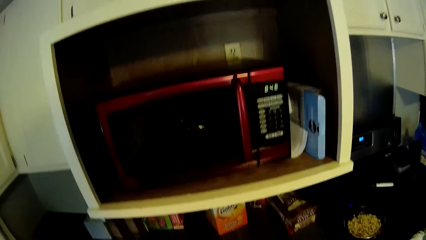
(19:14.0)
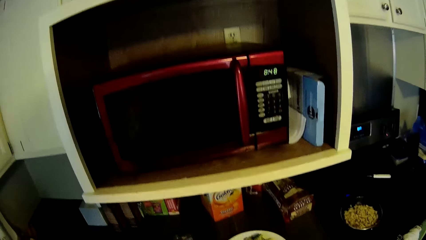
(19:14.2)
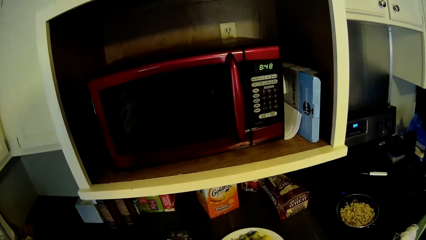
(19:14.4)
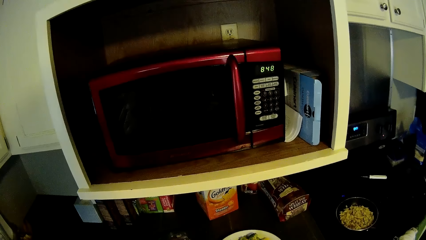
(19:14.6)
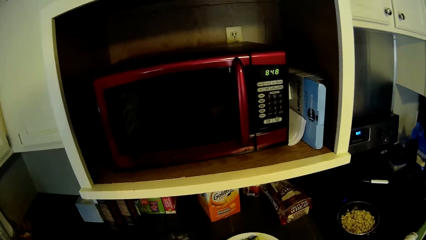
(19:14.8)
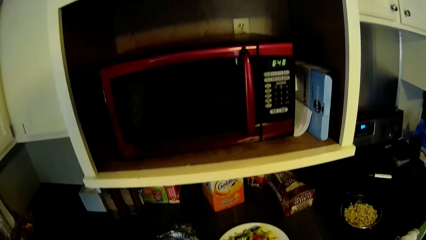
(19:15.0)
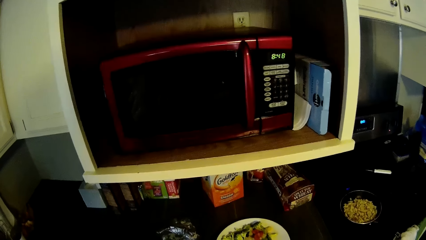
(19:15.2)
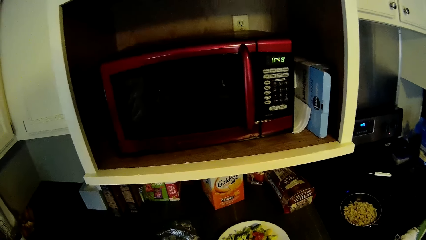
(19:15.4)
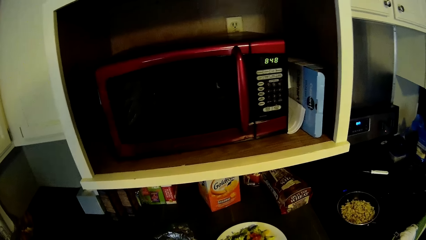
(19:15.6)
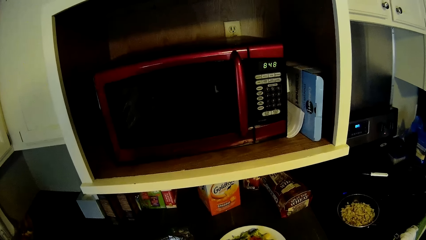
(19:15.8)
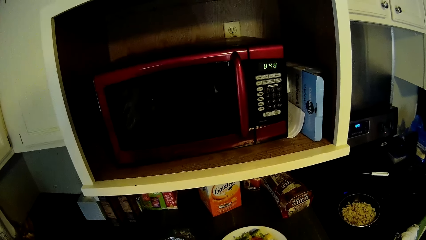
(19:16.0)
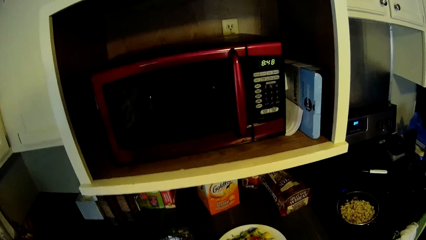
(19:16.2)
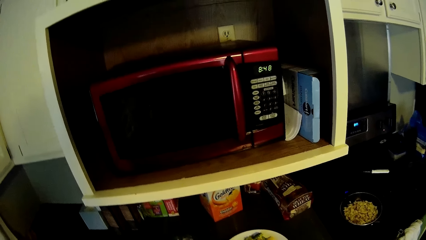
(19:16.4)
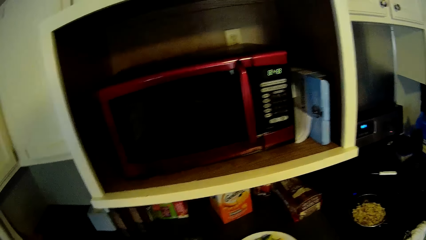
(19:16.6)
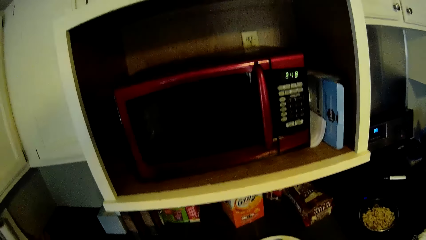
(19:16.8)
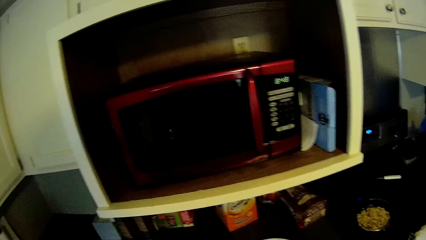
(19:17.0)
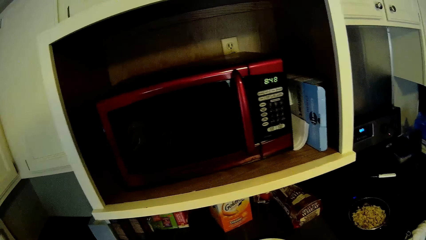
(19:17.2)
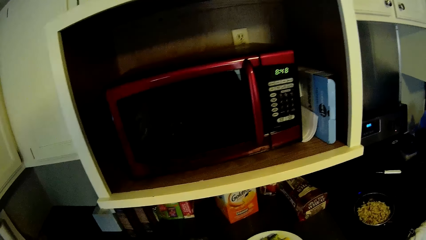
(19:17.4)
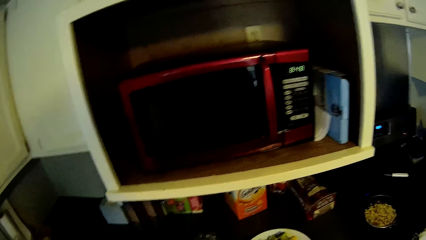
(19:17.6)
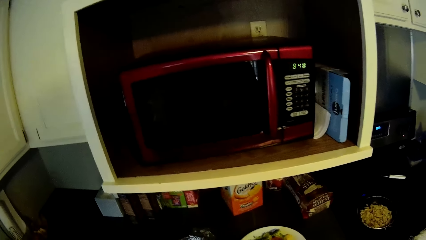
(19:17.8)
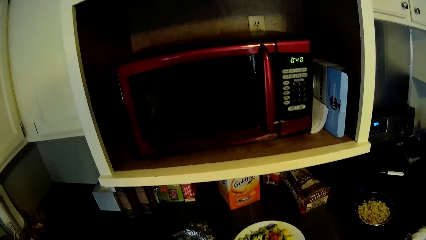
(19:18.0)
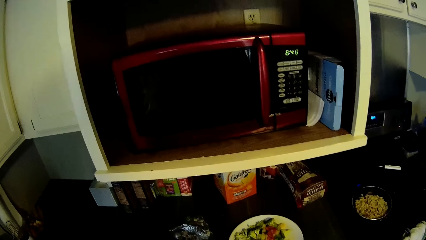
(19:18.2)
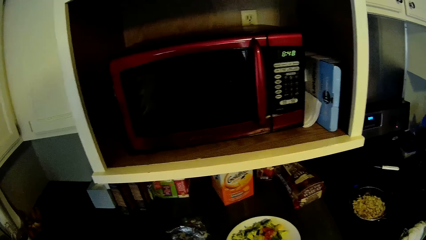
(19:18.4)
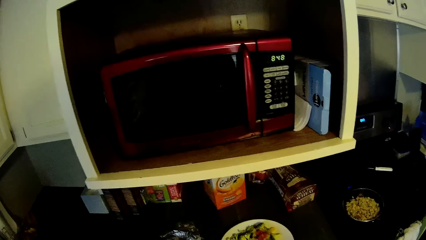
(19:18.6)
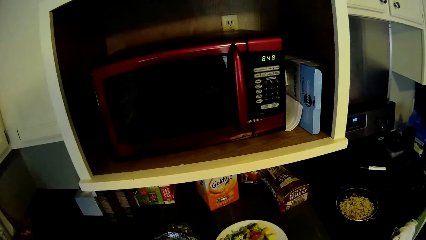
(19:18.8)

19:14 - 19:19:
The camera wearer looks around.

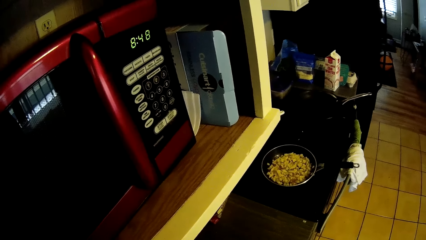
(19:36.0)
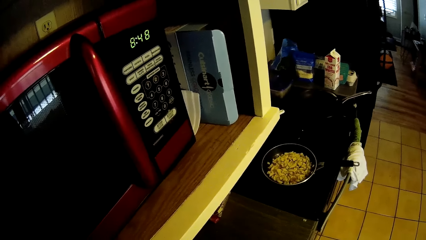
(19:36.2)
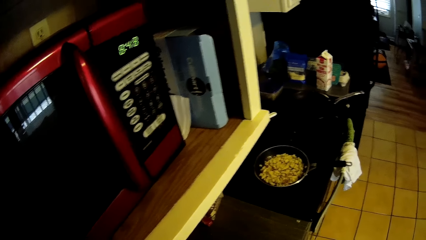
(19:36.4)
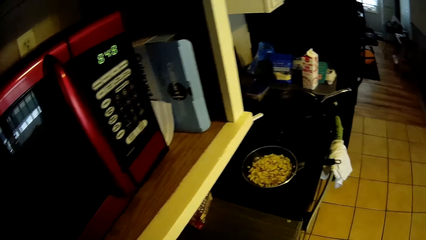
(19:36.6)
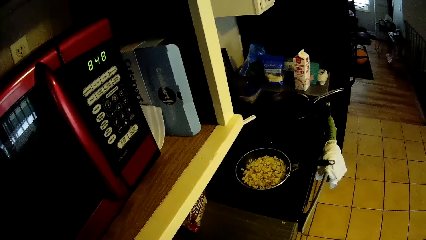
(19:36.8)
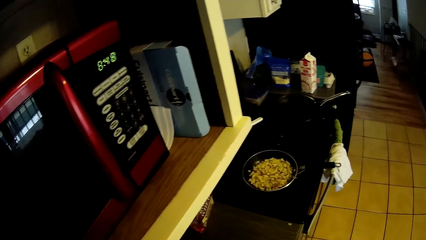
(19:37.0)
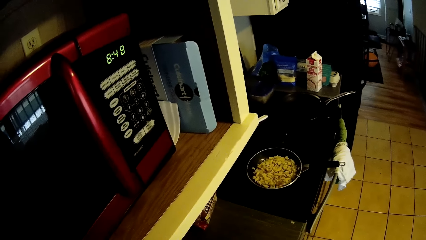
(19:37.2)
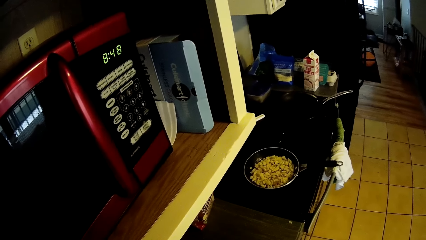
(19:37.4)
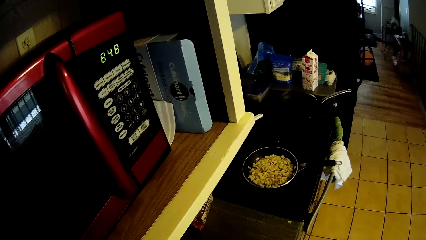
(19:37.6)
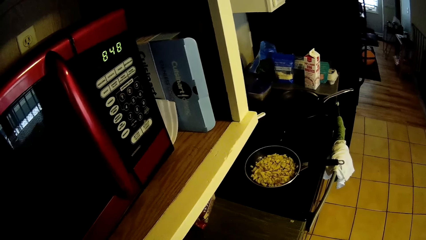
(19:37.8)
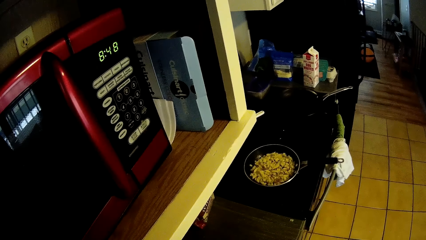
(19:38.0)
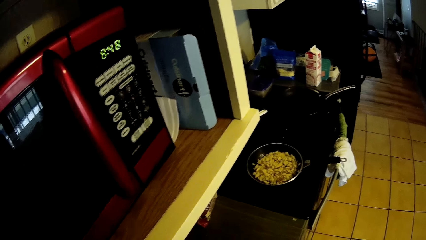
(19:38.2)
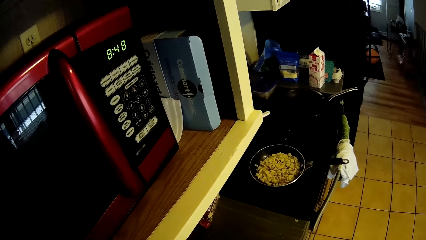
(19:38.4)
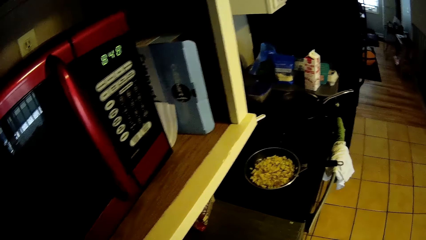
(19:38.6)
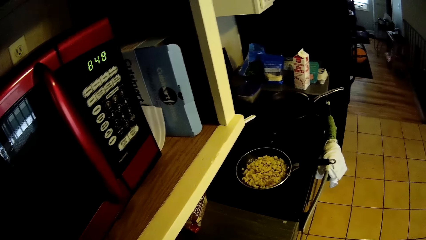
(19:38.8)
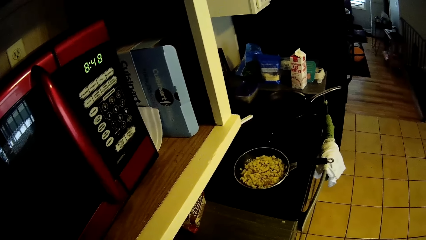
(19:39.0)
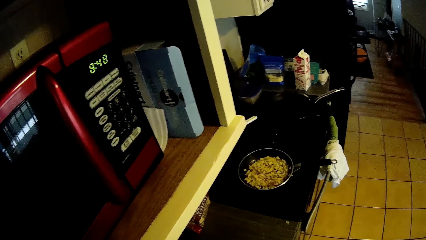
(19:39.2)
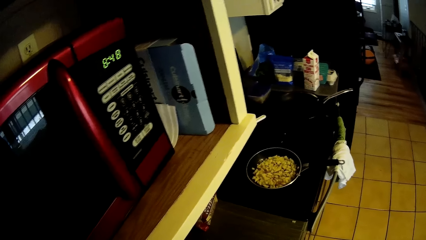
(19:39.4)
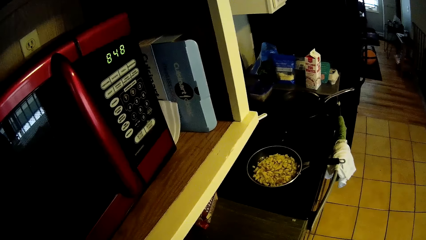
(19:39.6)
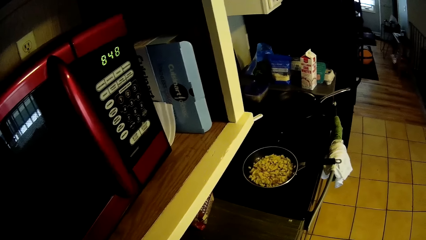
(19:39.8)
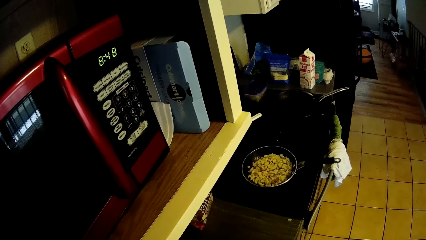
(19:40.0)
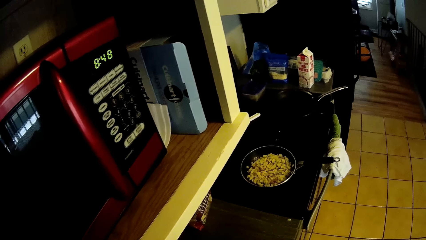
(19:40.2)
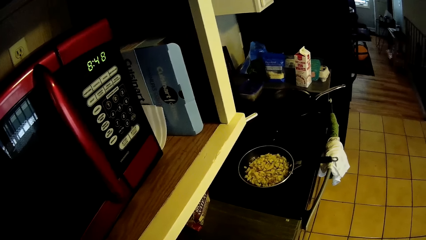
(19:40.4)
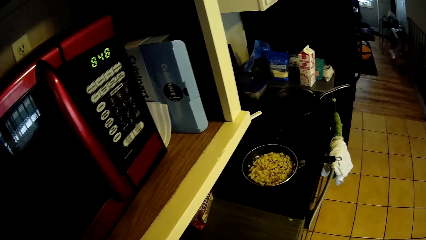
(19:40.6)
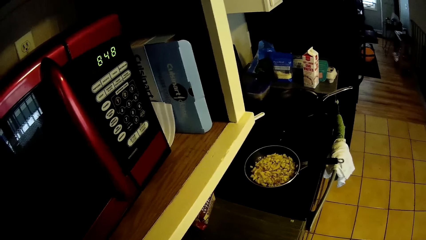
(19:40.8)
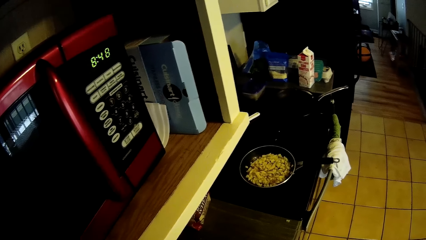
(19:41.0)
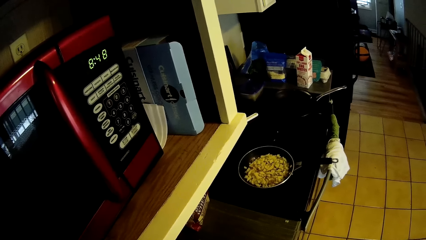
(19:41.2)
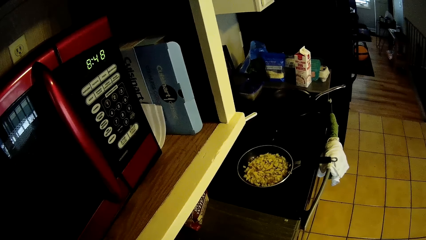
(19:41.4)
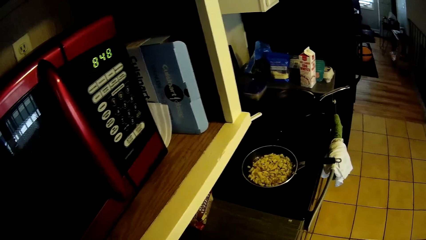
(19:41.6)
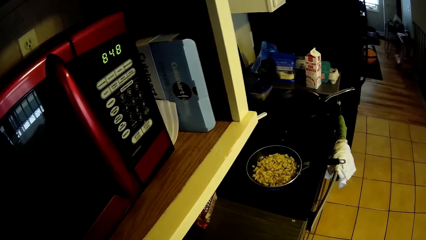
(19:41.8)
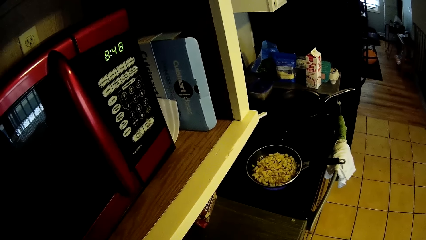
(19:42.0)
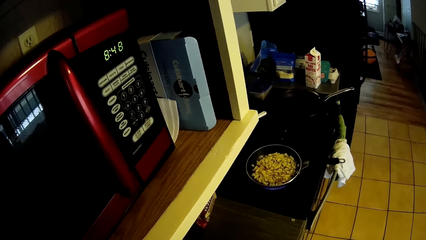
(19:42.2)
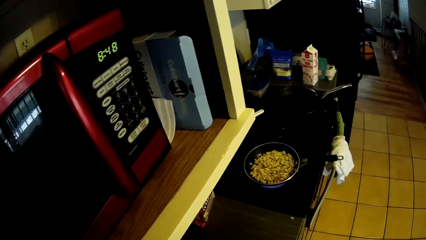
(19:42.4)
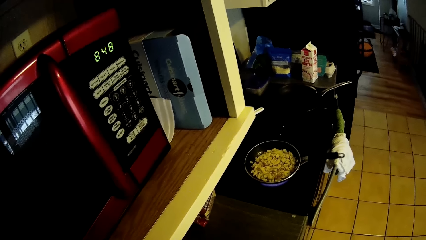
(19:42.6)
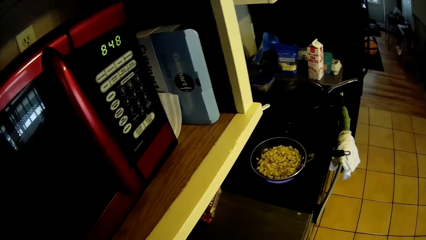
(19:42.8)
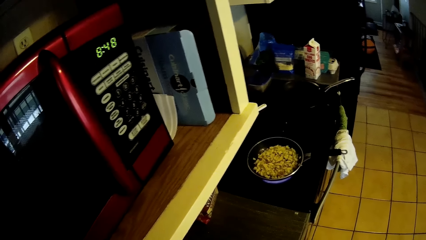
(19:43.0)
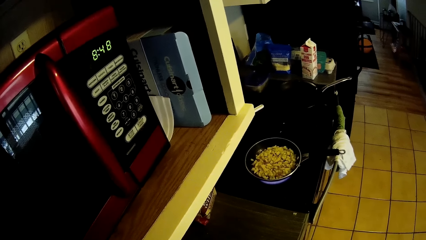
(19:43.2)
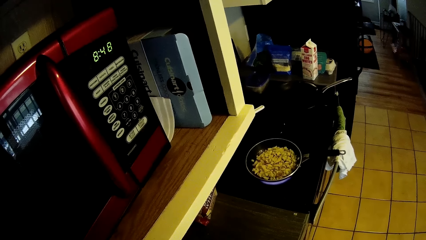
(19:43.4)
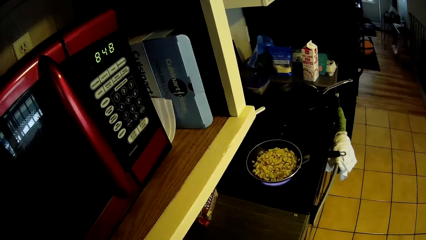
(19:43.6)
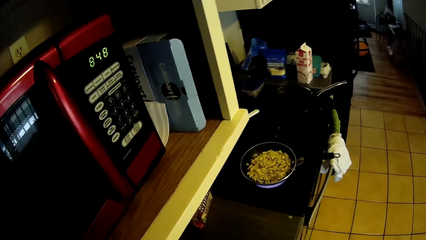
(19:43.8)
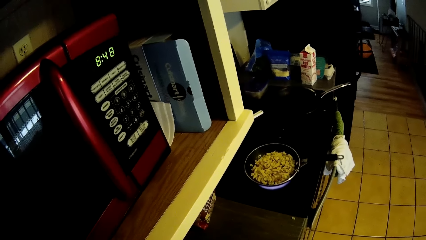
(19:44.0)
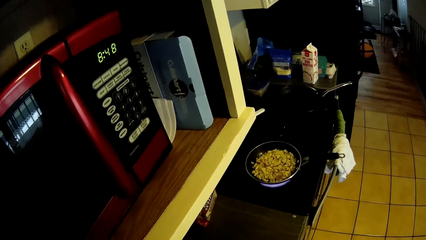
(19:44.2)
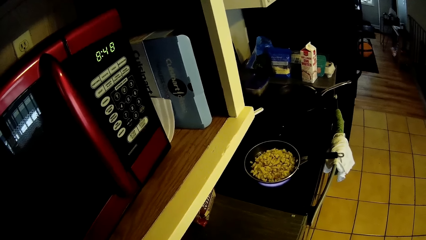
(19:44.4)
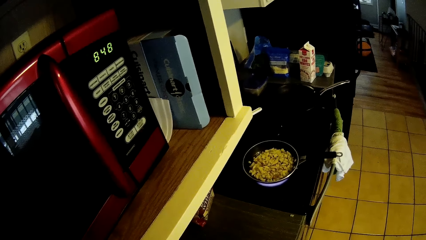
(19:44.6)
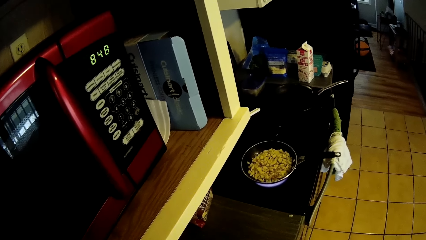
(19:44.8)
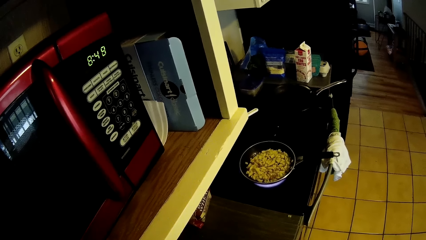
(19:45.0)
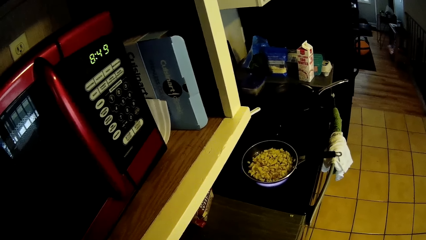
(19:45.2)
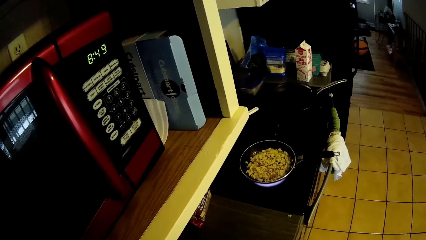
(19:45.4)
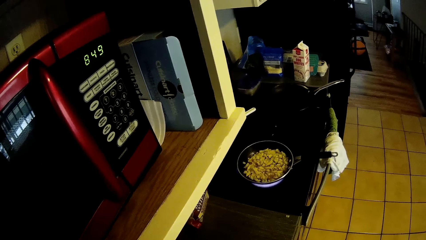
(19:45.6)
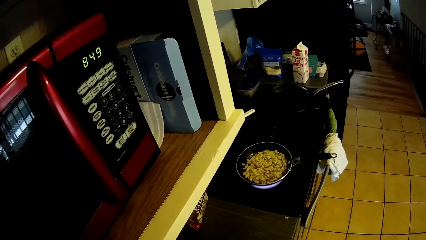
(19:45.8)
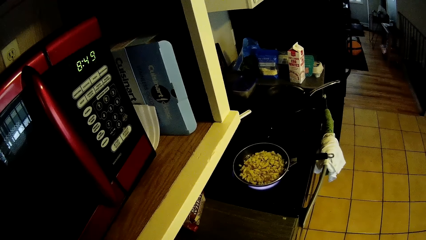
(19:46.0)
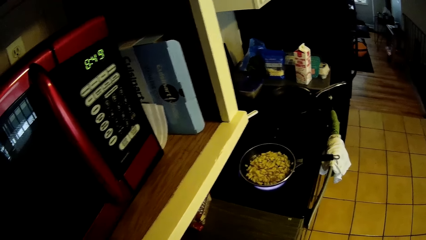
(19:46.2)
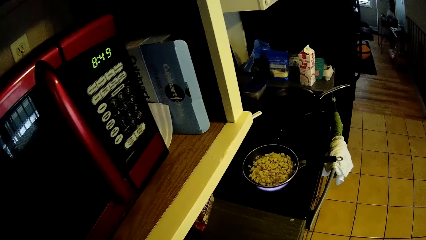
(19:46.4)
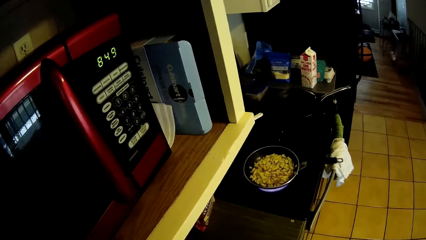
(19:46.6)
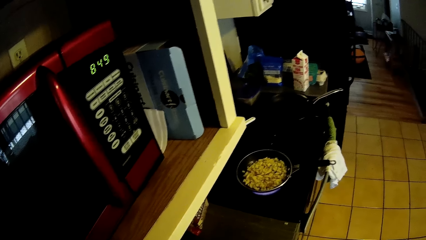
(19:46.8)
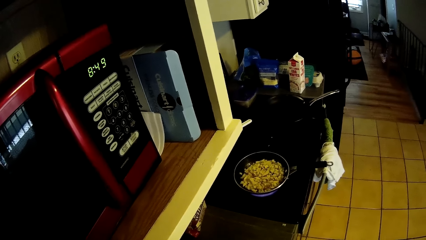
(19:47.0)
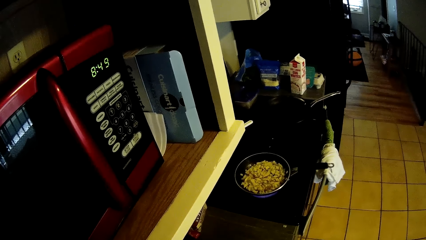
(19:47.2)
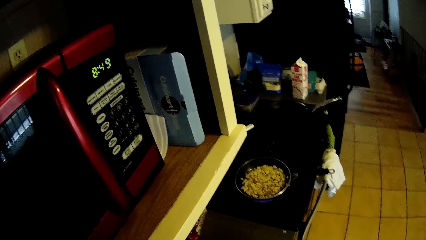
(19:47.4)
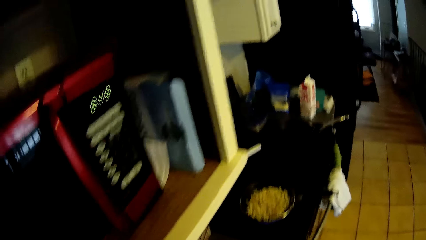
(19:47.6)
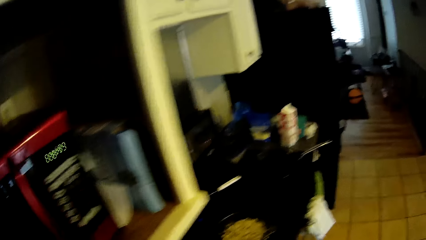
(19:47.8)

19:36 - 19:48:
The camera wearer looks around.
